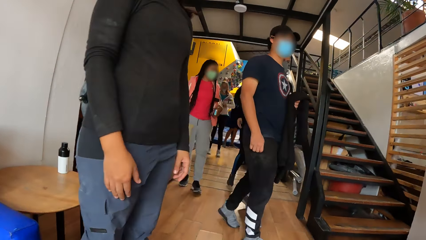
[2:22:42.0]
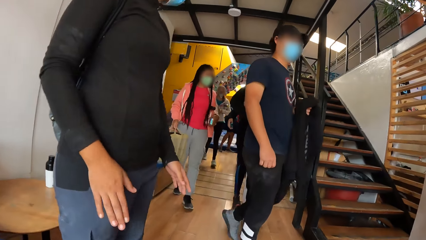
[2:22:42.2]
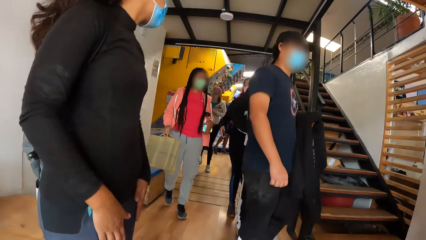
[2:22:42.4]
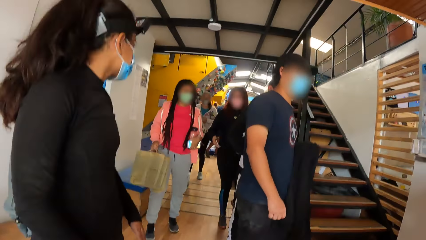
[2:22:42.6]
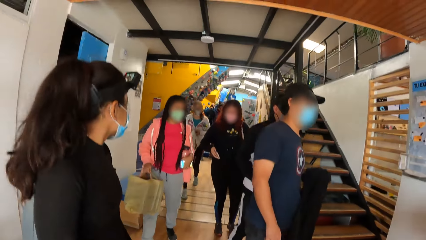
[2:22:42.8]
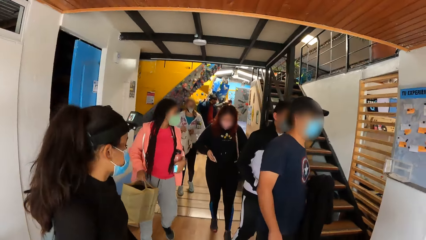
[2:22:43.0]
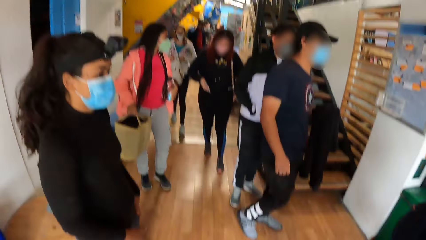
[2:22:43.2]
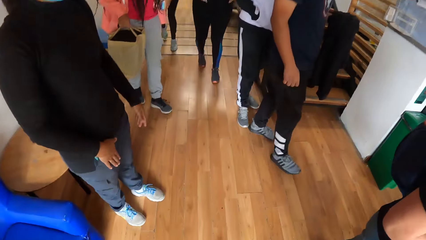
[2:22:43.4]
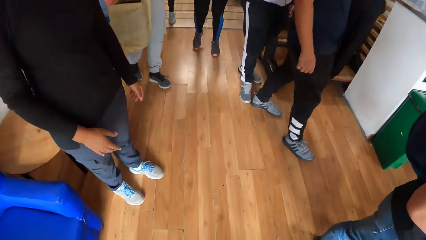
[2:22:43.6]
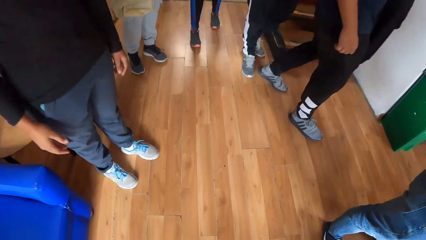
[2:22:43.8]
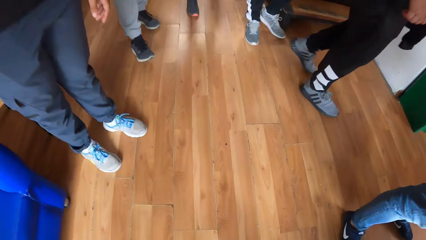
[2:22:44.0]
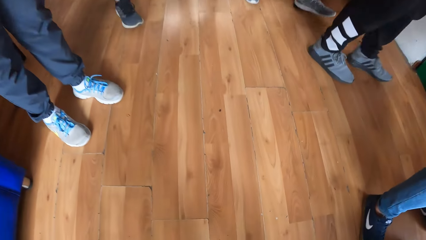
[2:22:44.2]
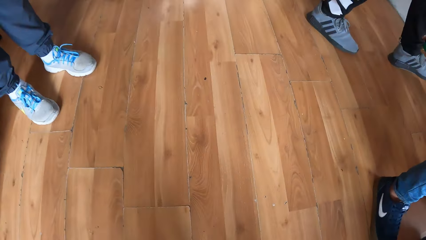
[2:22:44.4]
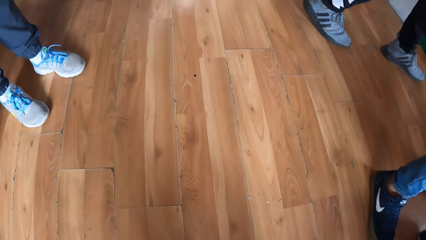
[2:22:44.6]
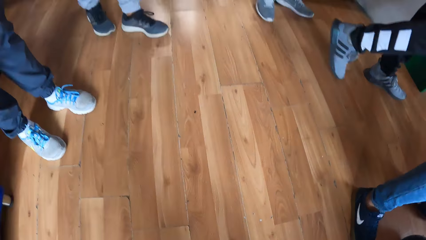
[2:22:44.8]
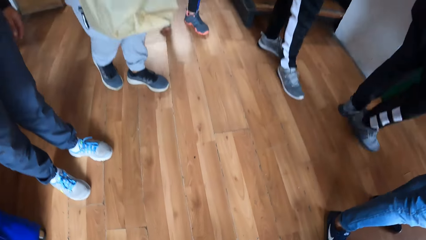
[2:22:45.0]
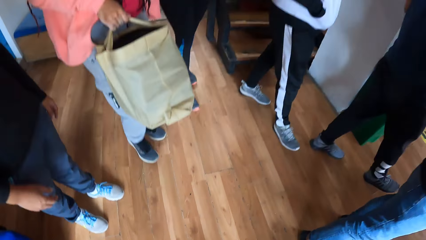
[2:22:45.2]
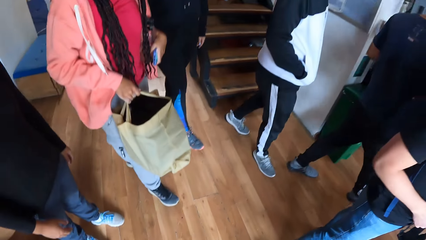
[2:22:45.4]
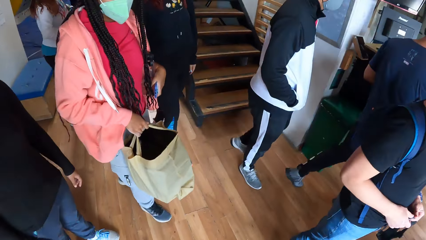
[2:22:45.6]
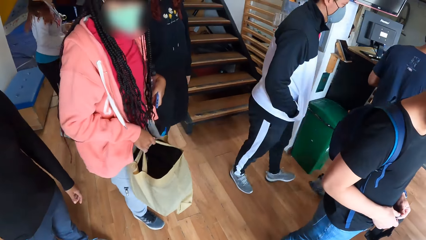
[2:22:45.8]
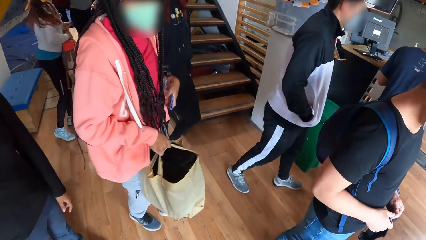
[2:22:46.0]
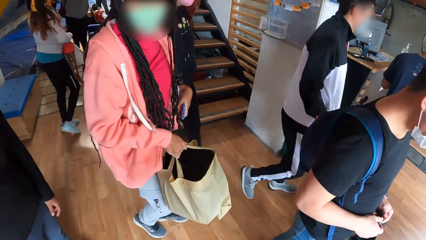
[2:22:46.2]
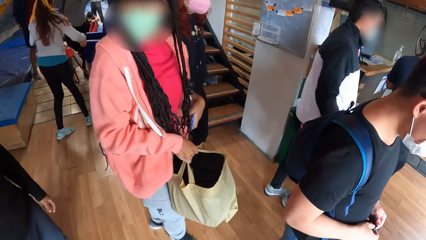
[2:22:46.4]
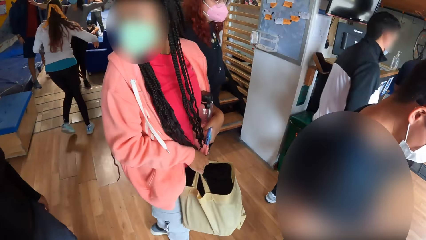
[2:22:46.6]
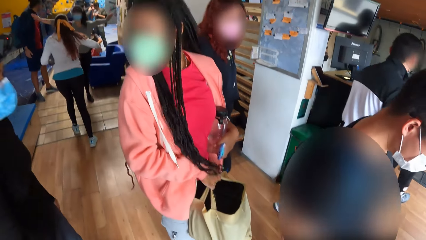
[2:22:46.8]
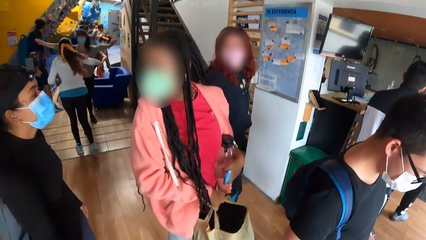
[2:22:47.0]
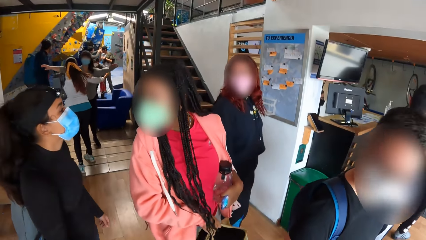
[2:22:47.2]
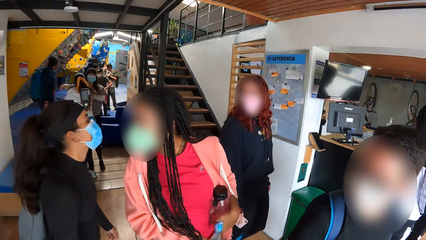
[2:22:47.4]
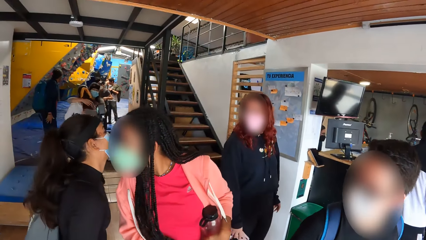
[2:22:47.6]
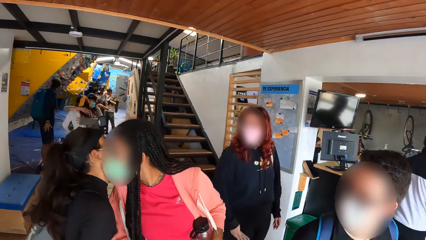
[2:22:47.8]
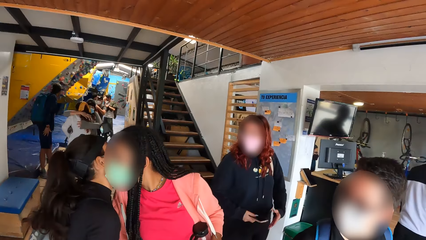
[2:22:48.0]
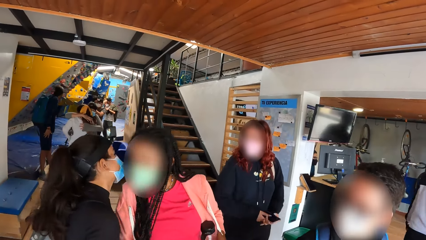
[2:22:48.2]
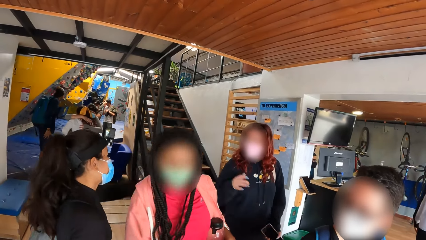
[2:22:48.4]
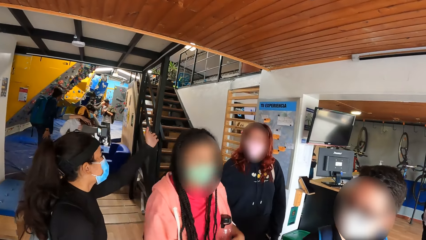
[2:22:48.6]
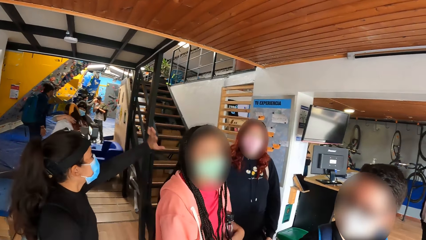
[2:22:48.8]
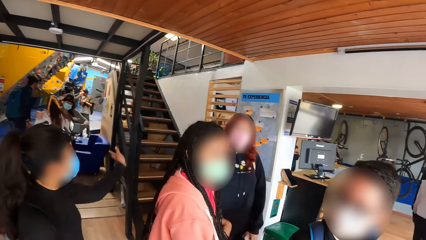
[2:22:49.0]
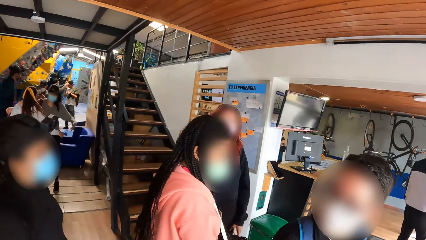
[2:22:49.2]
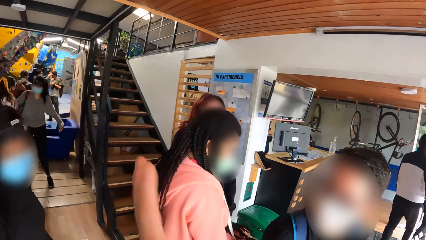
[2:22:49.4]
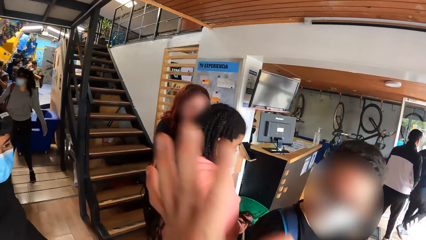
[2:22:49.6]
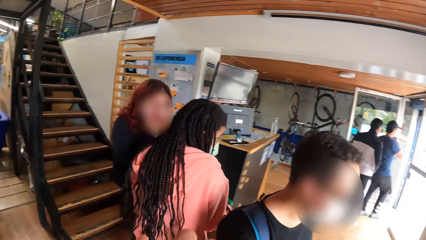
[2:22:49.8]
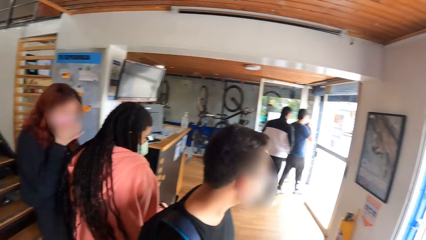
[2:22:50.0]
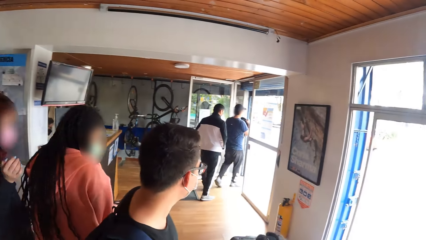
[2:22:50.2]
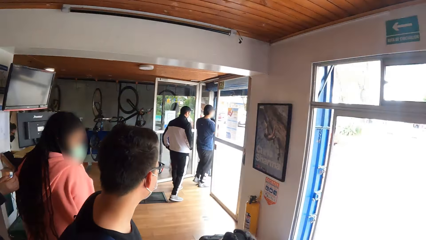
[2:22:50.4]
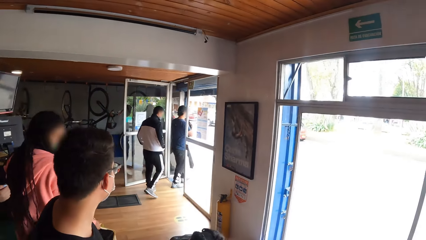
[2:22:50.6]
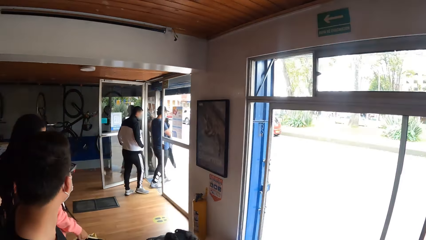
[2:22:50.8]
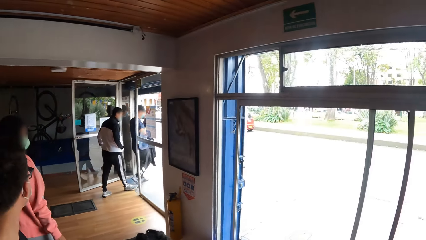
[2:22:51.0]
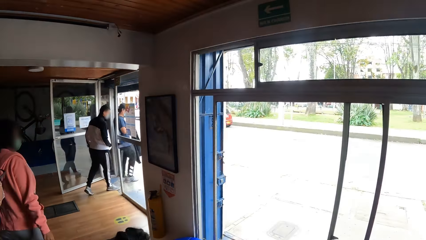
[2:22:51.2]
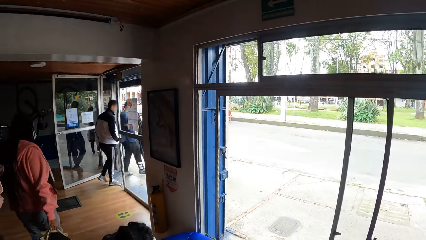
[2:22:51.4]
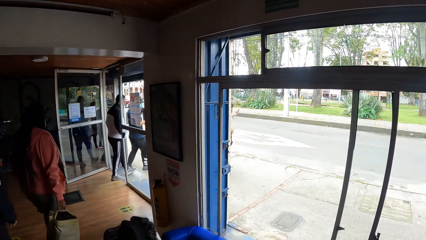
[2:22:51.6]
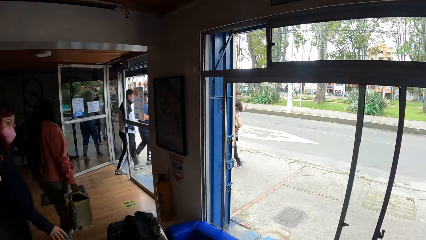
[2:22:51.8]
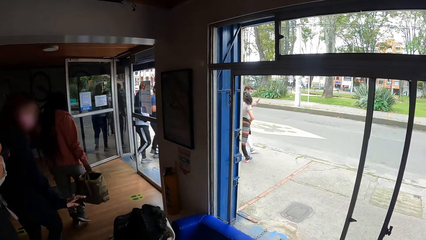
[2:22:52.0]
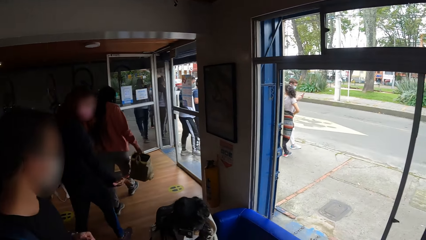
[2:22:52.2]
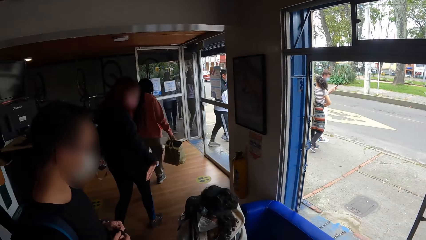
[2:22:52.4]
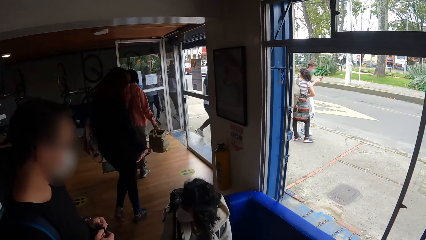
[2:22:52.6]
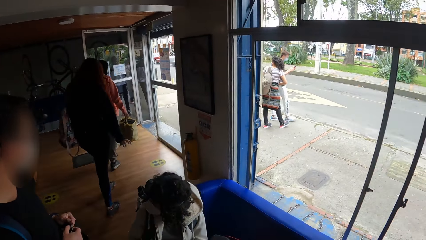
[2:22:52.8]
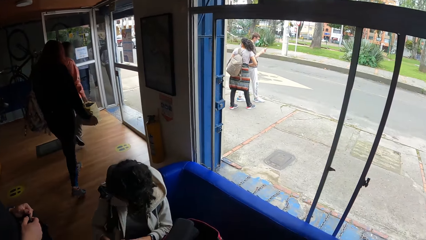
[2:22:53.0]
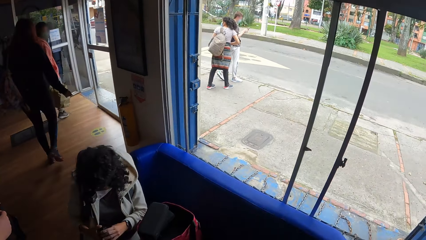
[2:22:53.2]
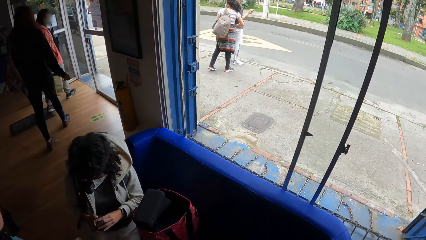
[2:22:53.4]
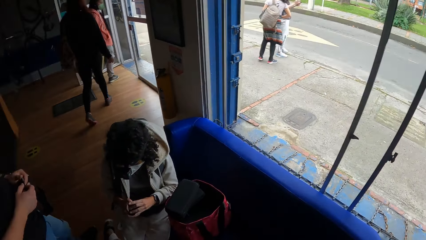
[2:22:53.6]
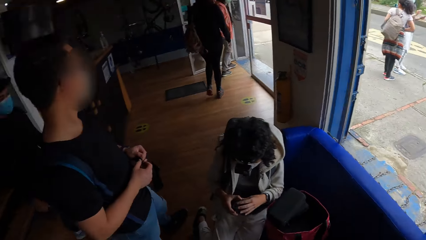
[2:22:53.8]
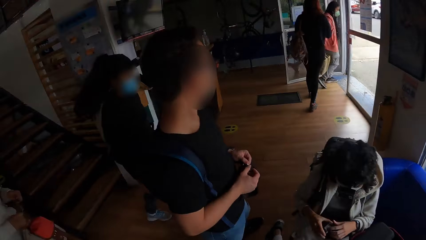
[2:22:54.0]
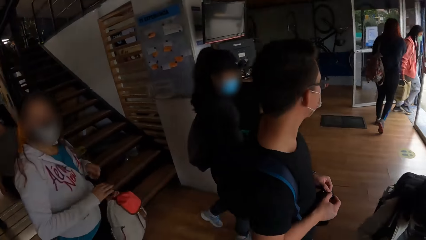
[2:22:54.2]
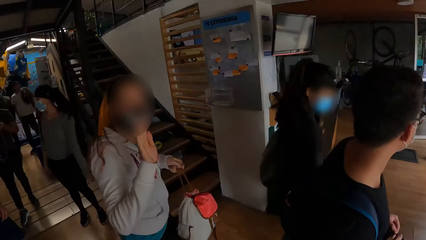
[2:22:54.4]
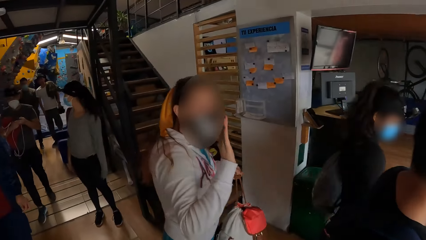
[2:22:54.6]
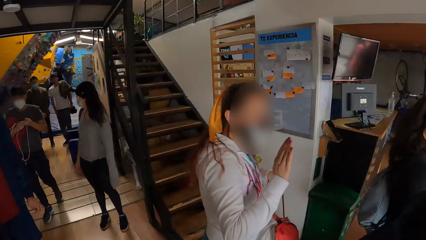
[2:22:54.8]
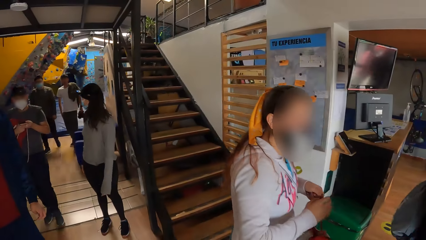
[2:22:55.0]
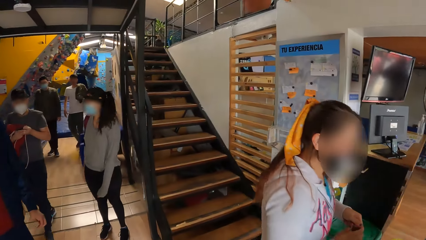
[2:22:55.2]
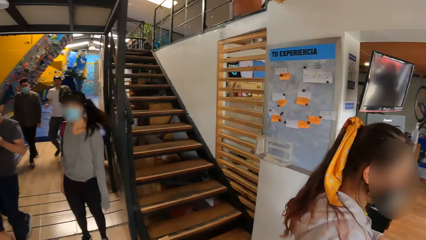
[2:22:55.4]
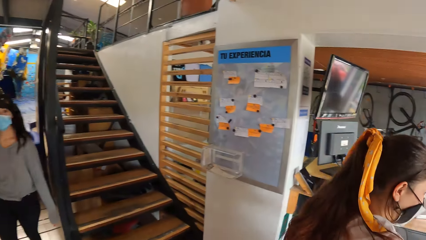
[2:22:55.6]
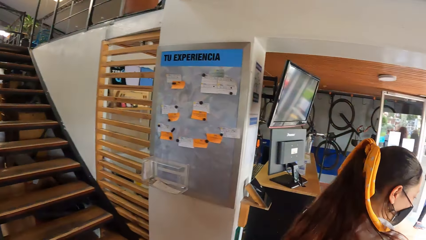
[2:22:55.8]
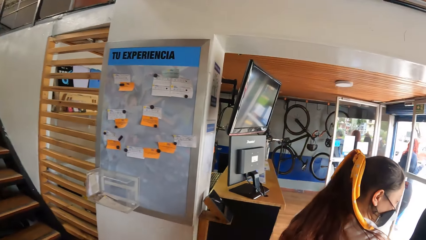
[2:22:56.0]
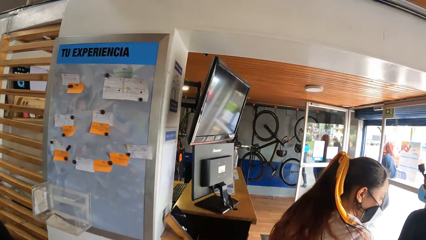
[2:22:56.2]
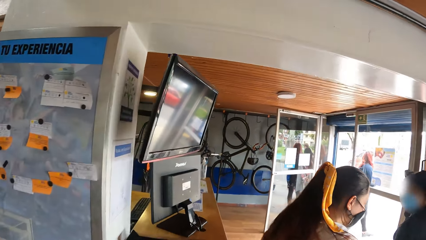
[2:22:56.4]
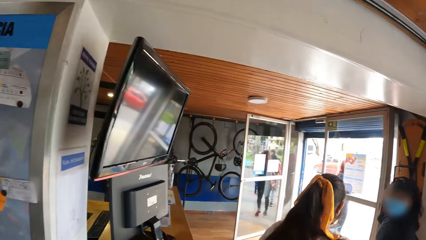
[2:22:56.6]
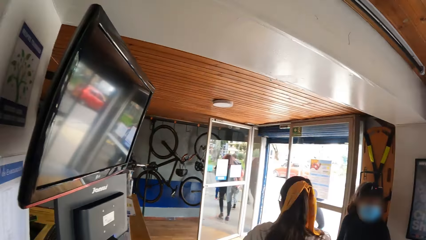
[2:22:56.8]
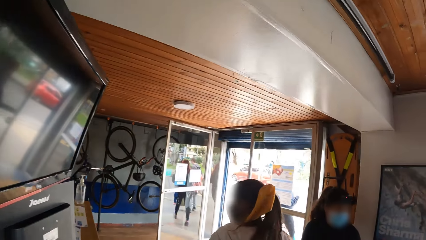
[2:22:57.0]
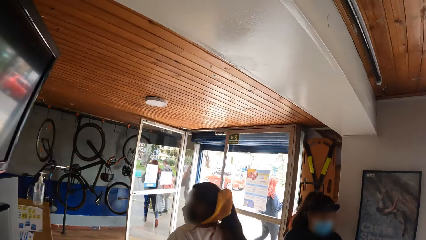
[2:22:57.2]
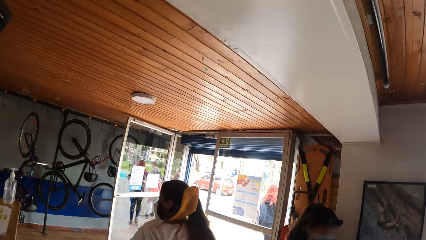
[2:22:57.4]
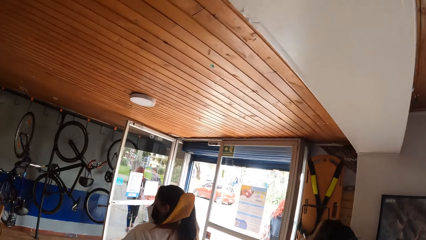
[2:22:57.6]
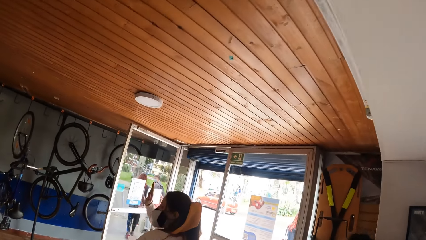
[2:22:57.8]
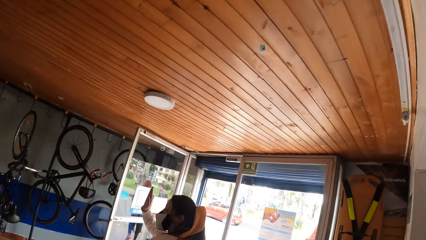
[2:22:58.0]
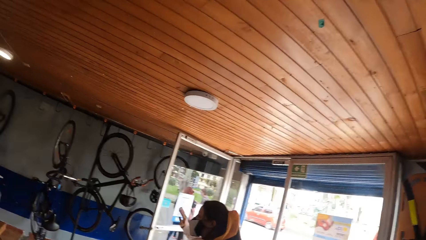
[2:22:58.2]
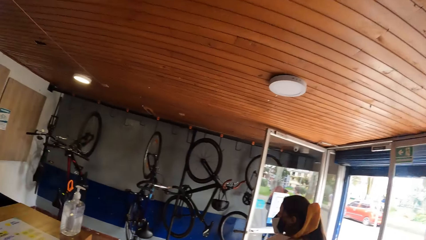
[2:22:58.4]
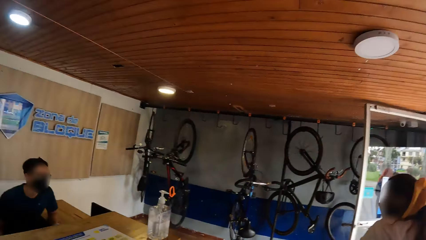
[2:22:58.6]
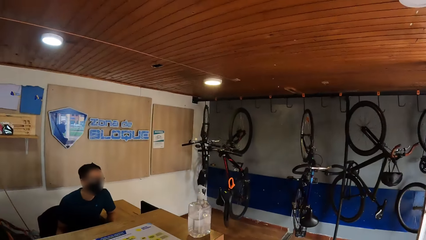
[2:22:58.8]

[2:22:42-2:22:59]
The camera wearer stands up and bends down. A woman kisses another woman on her face. The first woman hugs the other woman. The first woman waves at another person. The camera wearer looks at another person.
